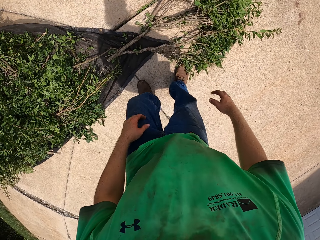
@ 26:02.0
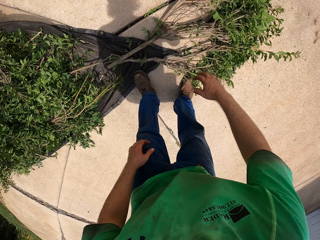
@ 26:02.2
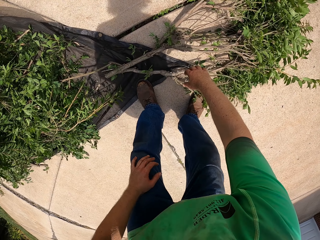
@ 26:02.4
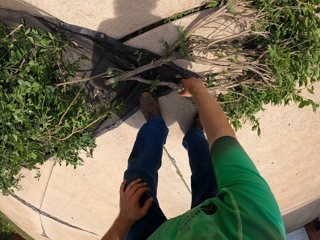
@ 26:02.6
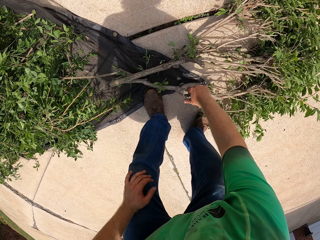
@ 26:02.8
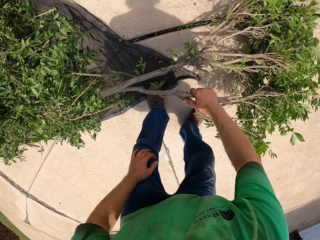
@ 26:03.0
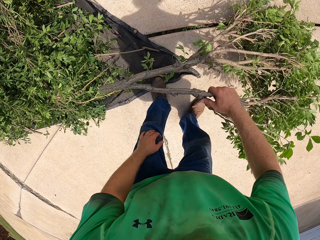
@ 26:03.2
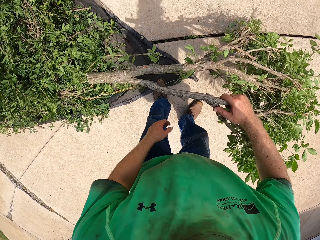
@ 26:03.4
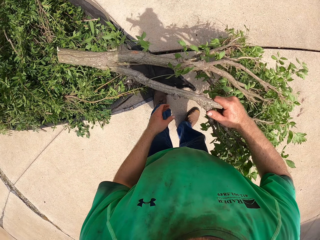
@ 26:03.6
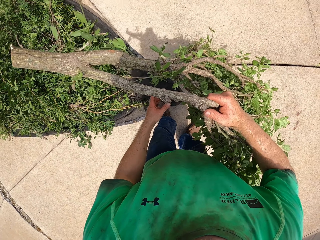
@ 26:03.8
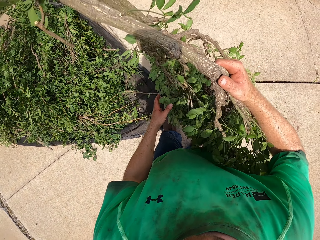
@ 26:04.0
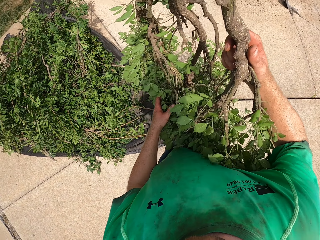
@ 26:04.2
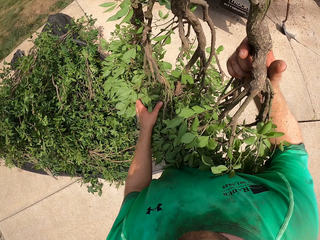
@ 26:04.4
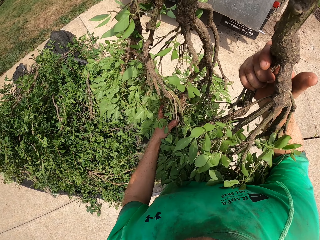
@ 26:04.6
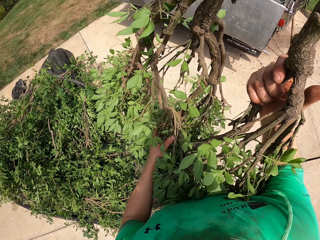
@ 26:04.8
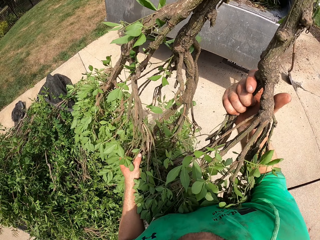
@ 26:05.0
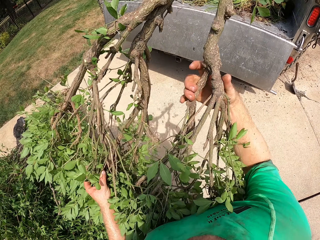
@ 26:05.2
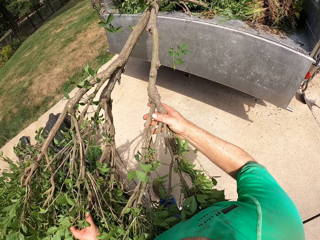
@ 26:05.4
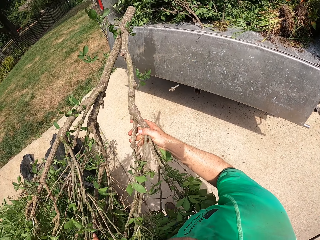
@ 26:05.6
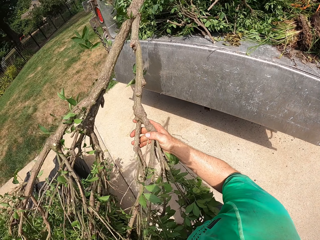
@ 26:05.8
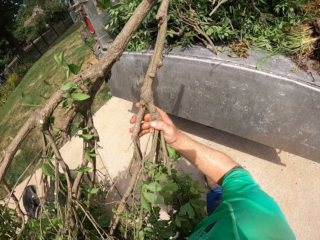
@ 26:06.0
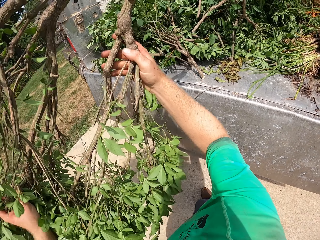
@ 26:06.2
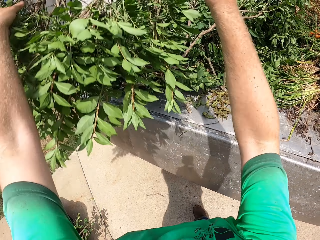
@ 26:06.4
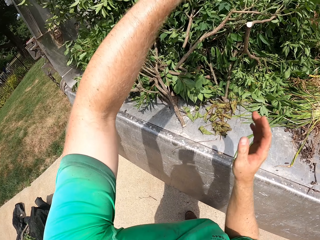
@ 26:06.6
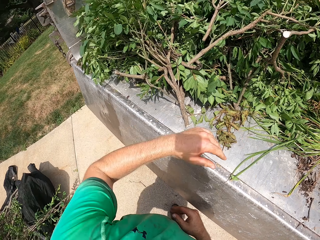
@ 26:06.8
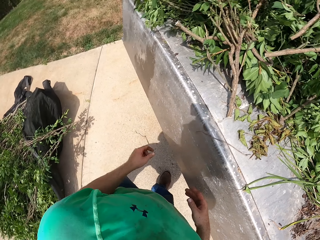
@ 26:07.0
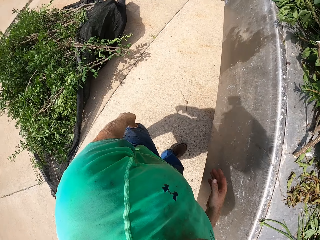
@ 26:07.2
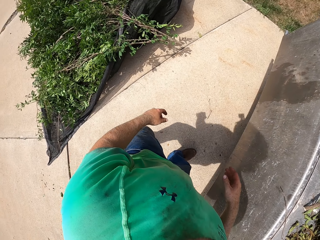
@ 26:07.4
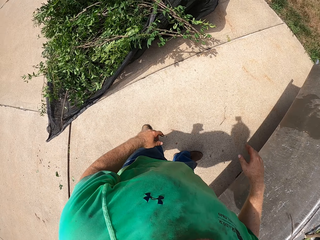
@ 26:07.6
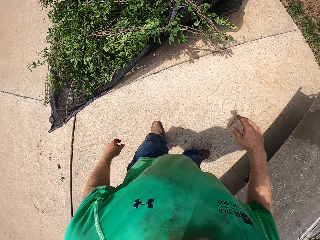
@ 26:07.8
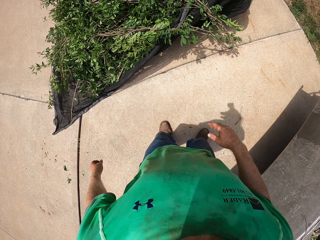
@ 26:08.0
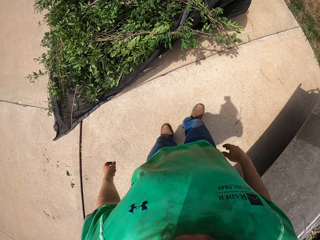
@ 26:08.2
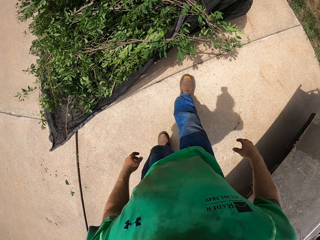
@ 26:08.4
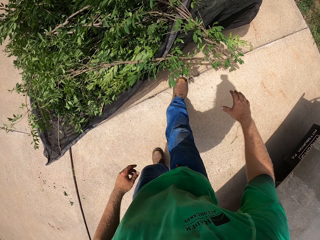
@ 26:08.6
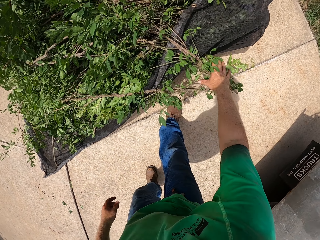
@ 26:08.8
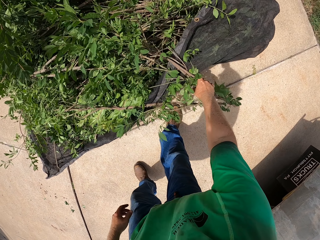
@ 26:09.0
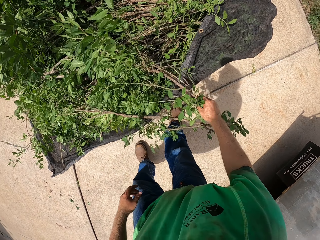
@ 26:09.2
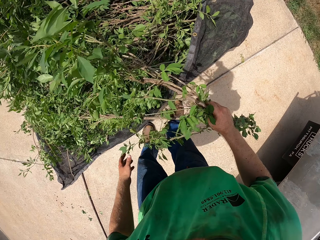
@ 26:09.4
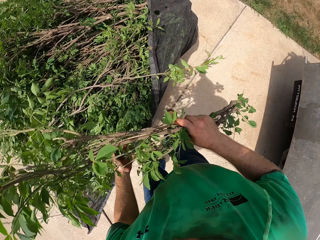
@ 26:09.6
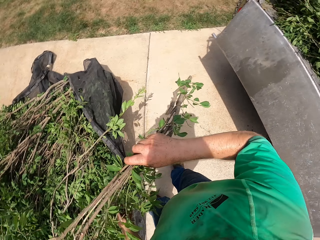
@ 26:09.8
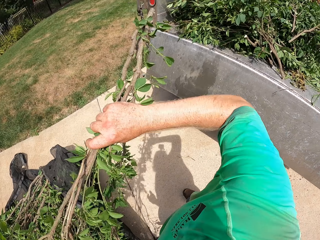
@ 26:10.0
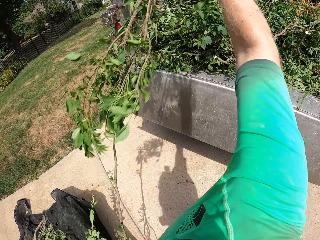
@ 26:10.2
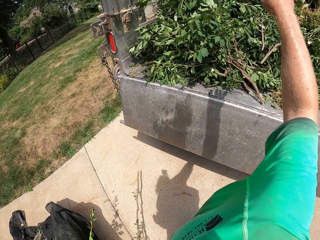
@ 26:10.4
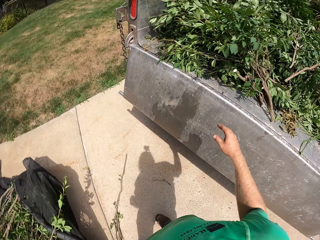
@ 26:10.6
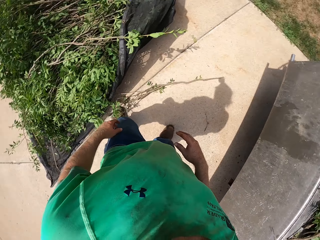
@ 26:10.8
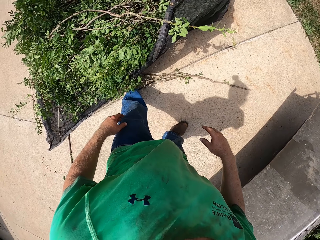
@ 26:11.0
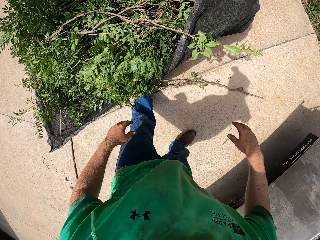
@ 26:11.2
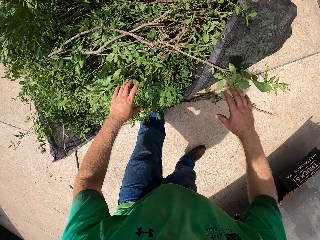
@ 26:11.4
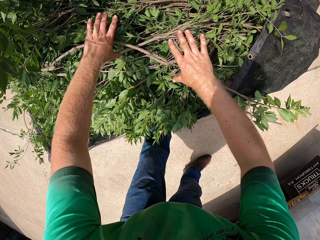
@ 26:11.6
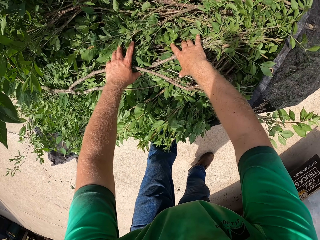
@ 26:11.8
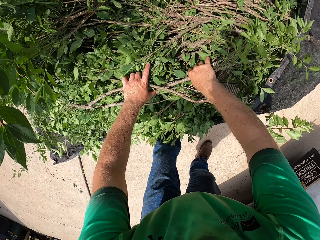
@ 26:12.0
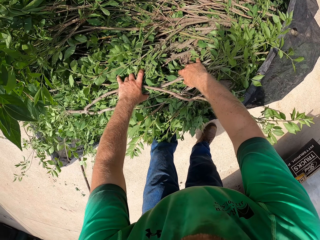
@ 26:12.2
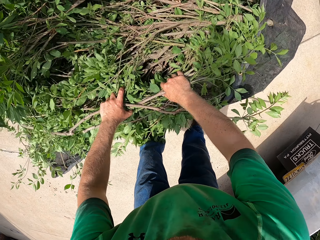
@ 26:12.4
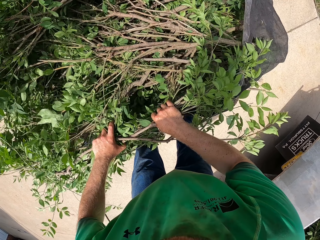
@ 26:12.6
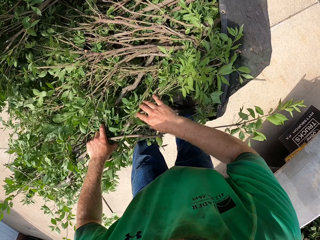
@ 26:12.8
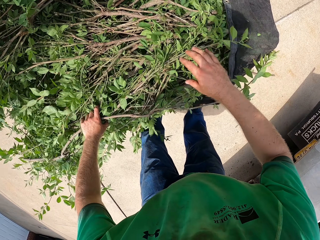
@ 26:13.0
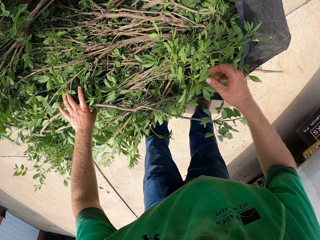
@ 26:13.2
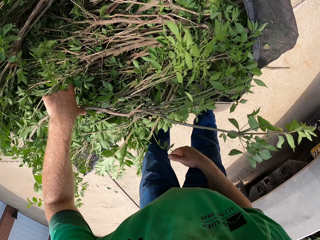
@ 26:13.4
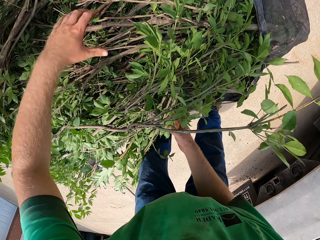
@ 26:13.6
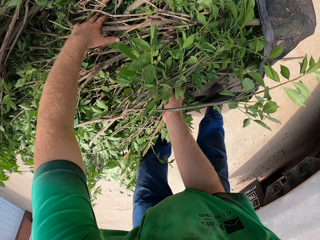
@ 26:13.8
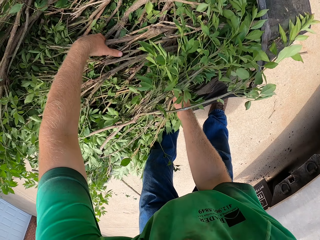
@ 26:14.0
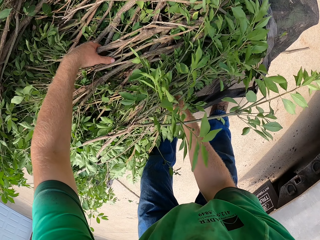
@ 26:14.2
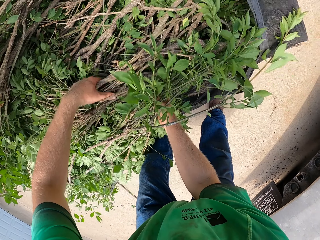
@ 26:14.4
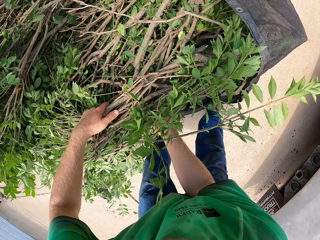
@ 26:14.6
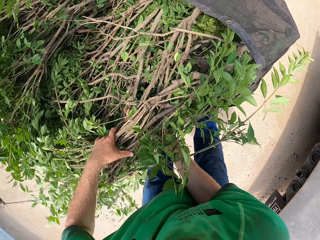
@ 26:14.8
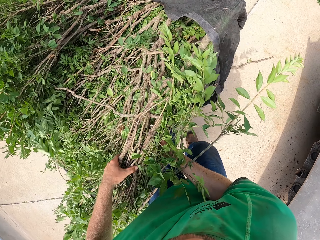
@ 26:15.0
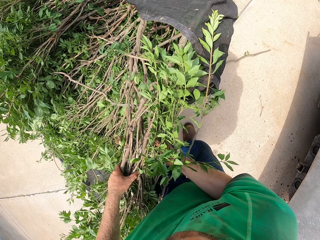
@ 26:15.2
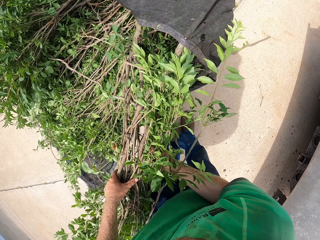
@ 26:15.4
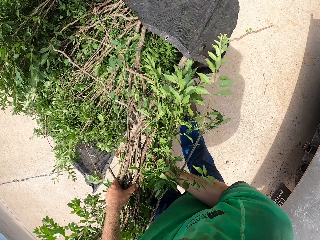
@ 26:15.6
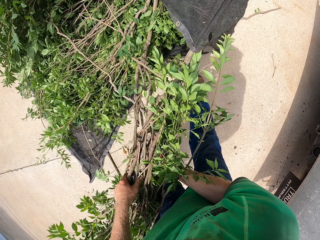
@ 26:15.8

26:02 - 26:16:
The camera wearer picks up the branch of the shrub from the net with his right hand. He holds the branch of the shrub with both hands. He throws the branch of the shrub in a pickup with both hands. He picks up the branch of the shrub from the net with his right hand. He throws the branch of the shrub in the pickup with his right hand. He picks up the branch of the shrub from the net with both hands.

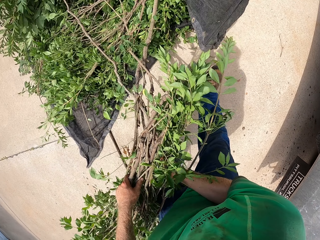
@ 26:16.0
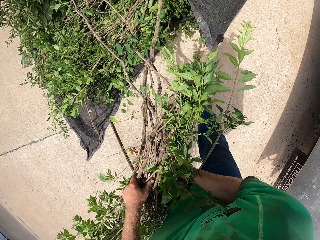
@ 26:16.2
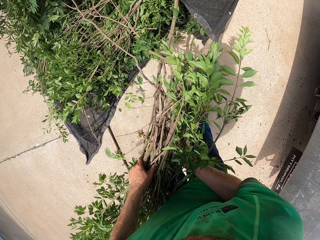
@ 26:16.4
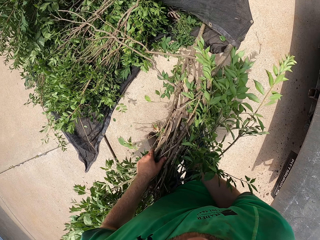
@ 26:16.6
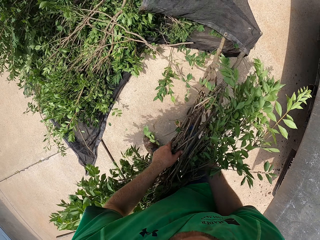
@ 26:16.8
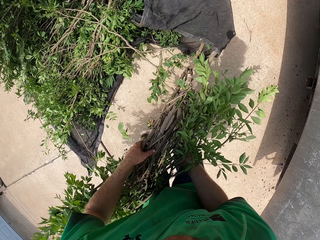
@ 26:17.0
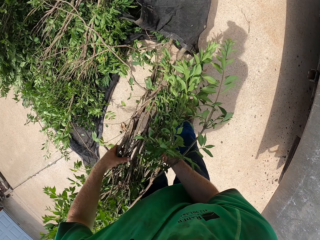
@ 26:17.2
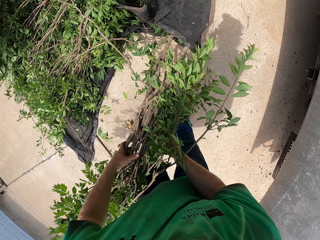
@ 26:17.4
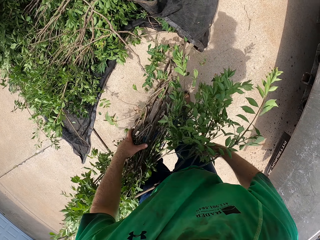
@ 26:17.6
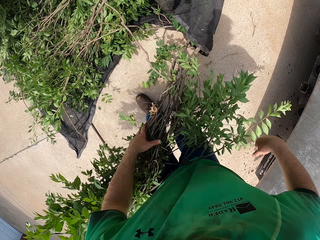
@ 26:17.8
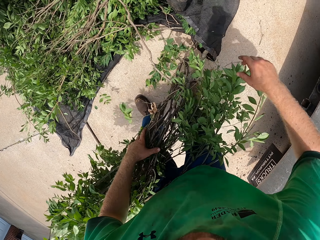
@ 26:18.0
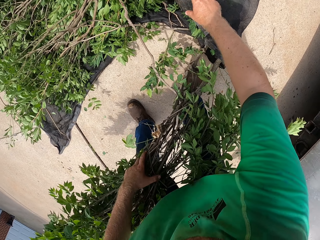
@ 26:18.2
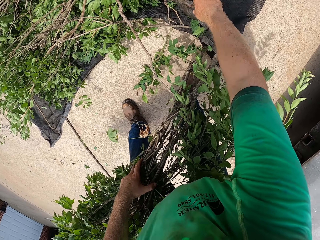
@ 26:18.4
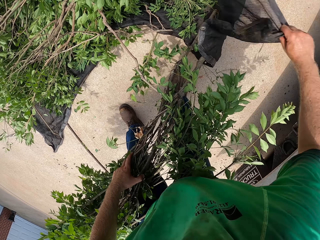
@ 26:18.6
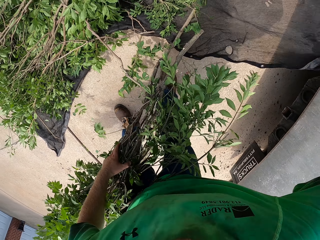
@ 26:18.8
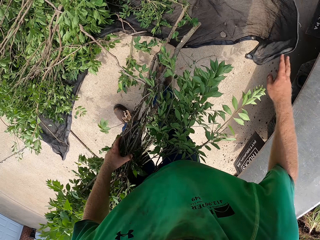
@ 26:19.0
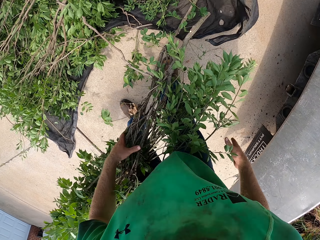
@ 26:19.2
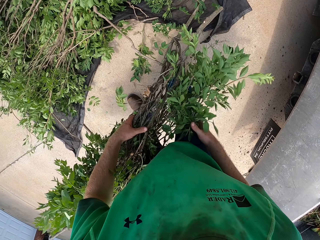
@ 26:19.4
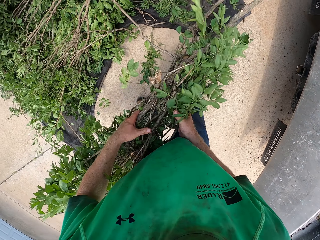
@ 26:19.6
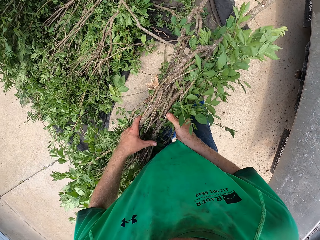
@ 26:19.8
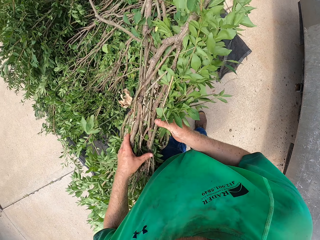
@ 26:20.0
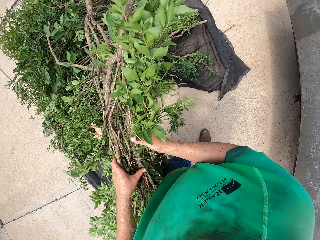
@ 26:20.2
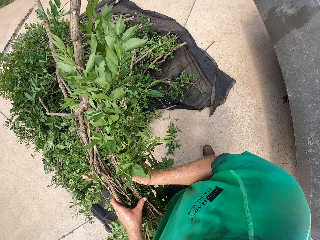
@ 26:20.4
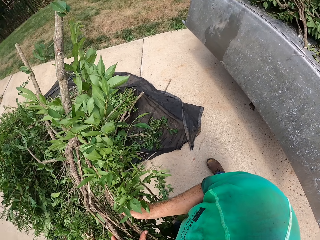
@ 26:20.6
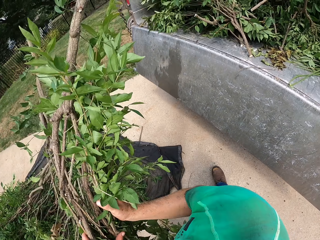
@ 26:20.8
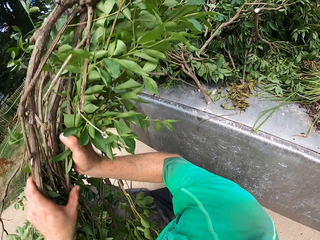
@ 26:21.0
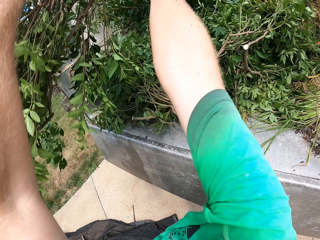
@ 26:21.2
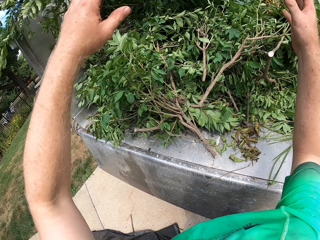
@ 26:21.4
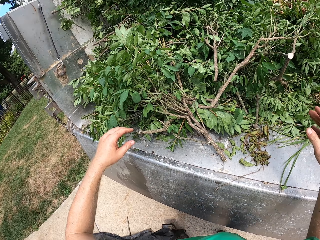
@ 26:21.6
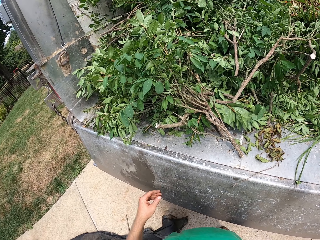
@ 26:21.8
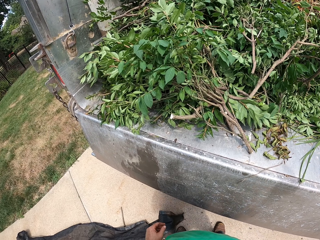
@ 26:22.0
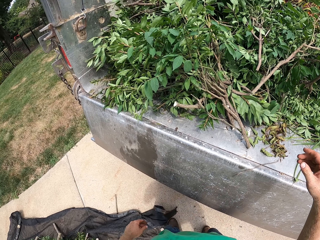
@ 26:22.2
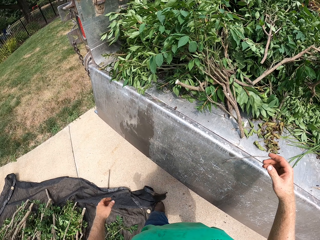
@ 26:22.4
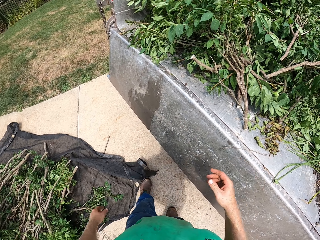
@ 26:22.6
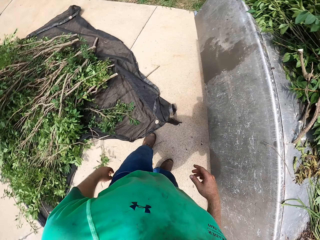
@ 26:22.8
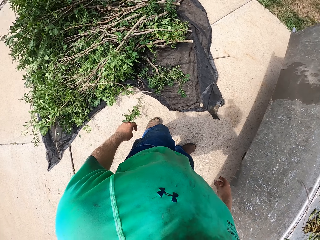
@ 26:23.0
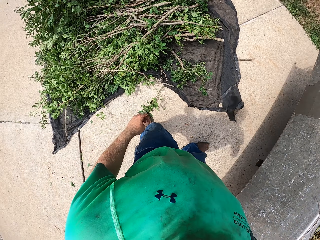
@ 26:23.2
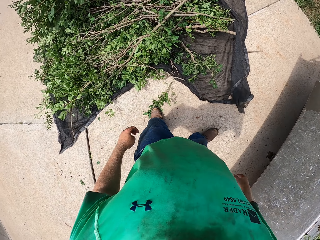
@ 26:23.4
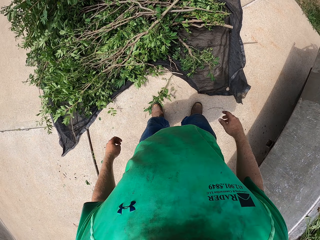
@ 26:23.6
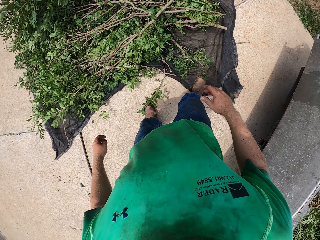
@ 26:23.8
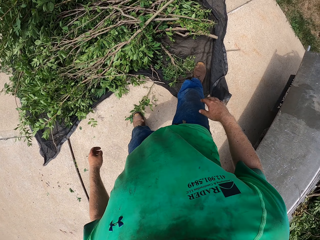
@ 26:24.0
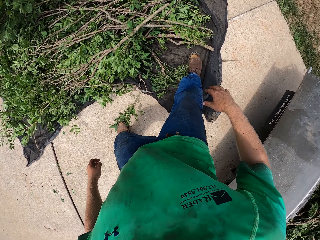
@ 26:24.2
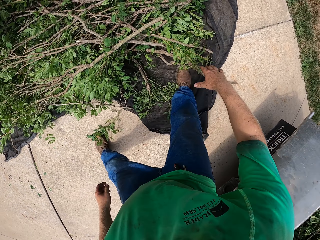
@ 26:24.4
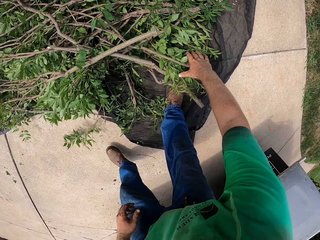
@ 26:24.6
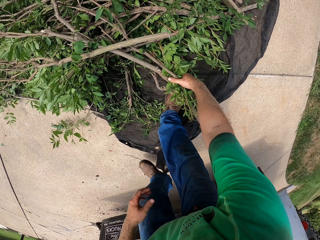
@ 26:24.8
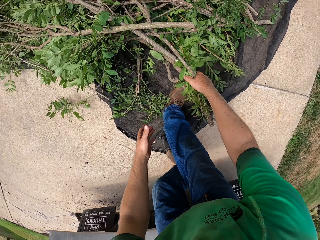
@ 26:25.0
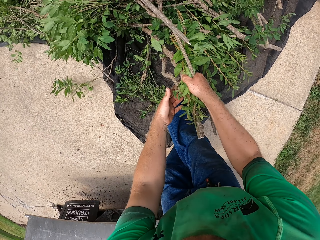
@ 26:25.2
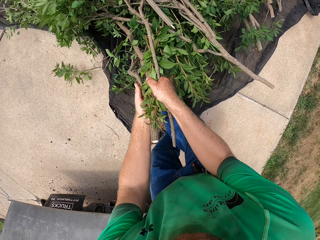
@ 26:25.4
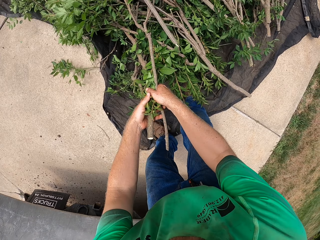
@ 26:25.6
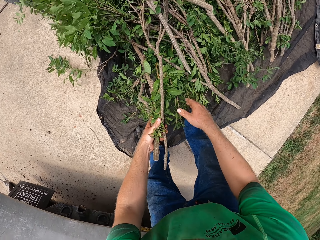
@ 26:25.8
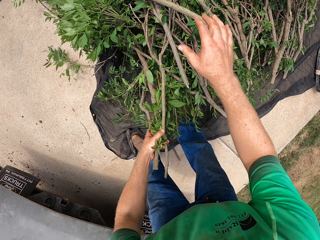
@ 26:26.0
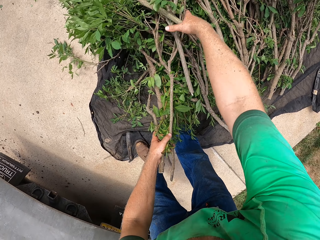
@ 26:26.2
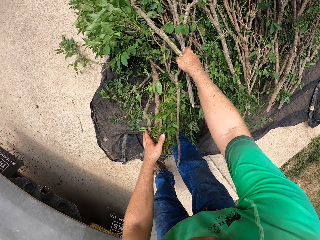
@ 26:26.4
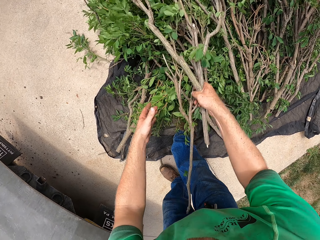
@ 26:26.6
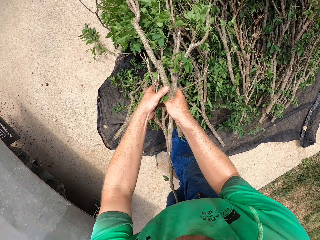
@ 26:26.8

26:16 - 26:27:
The camera wearer holds the branch of the shrub with his left hand. He removes the net from the branch of the shrub with his right hand. He straightens the tarp. He holds the branch of the shrub with both hands. He throws the branch of the shrub in the pickup with both hands. He picks up the branches.
